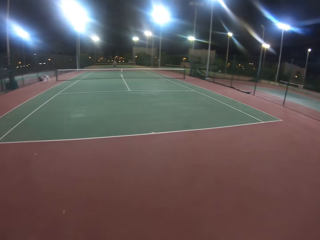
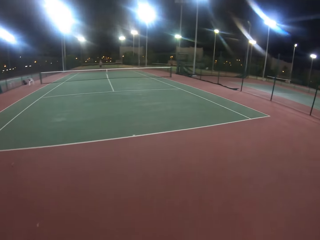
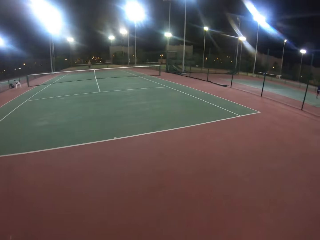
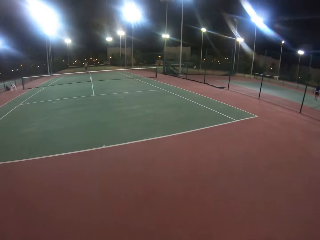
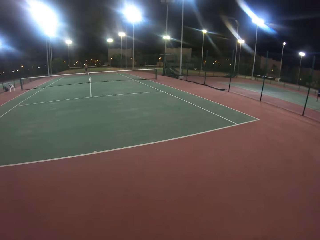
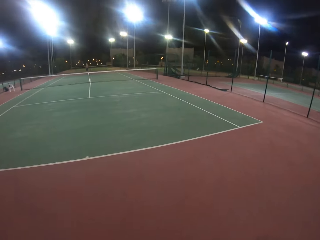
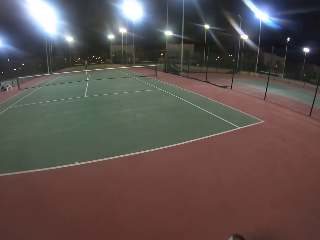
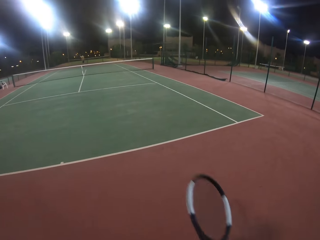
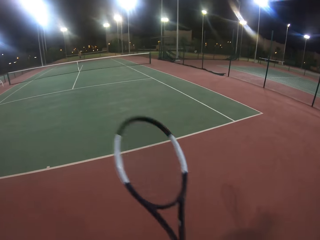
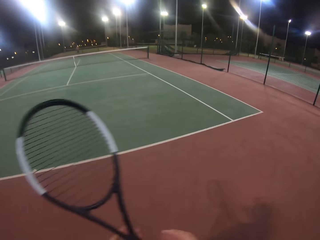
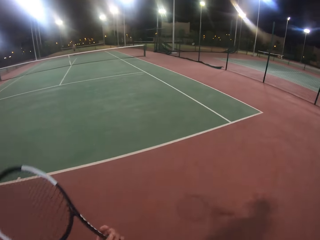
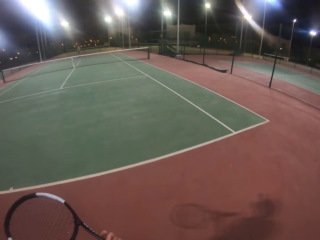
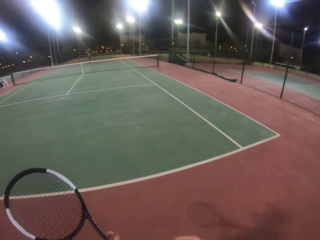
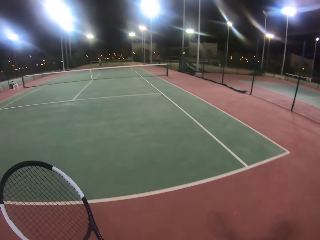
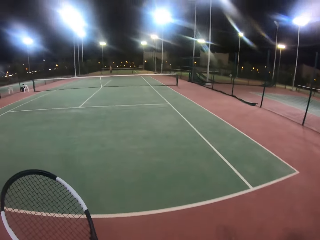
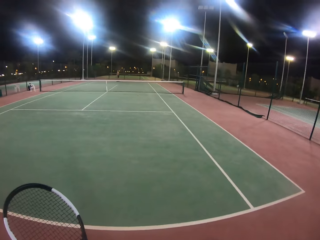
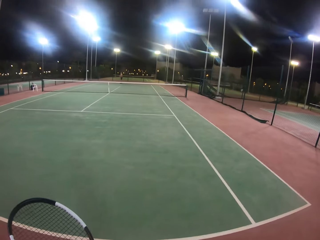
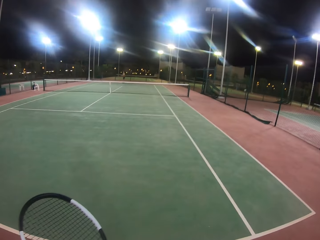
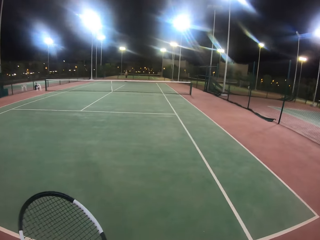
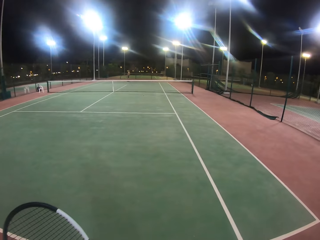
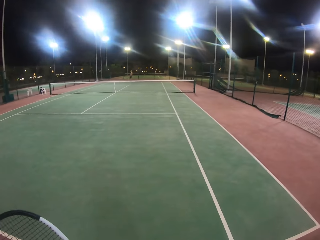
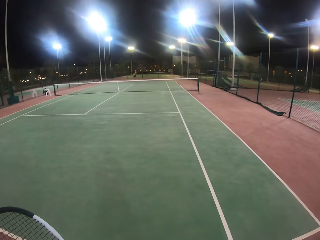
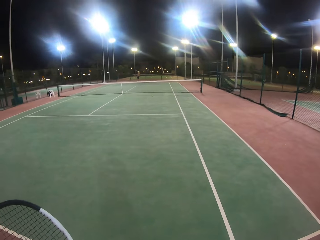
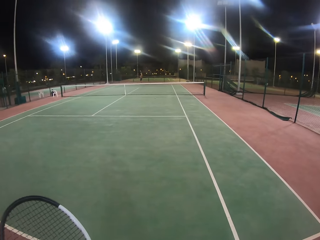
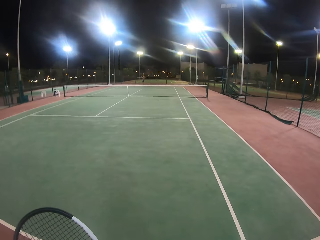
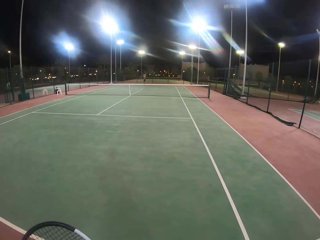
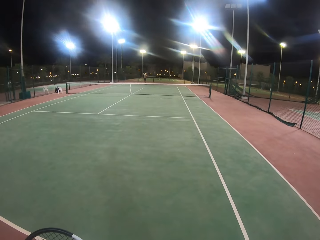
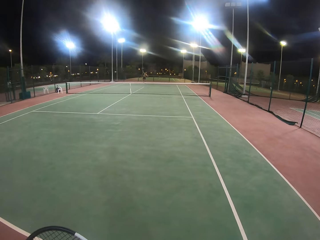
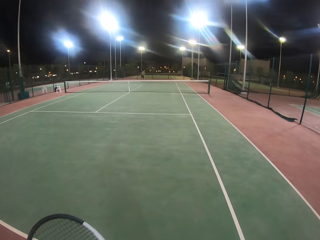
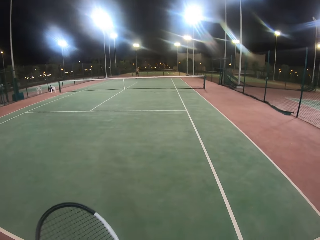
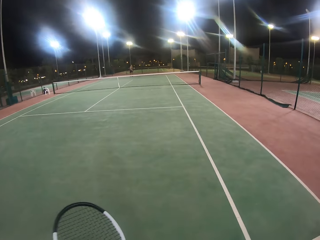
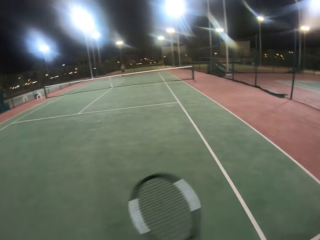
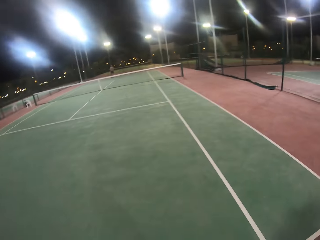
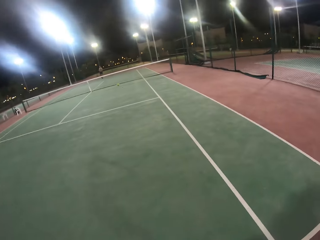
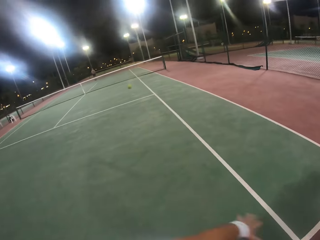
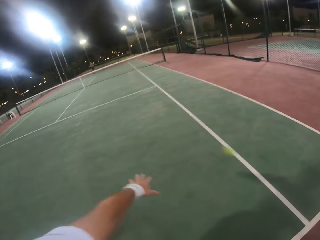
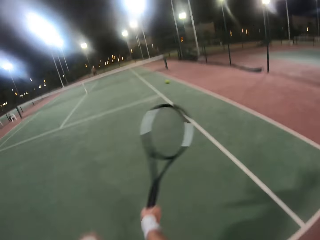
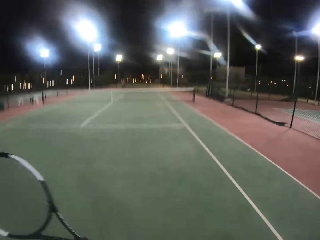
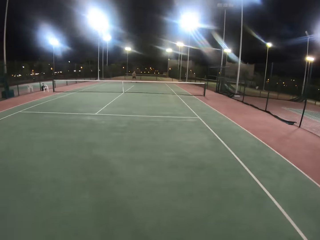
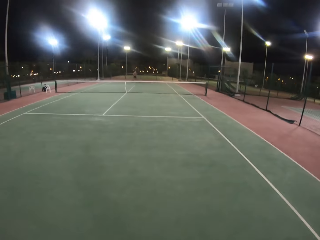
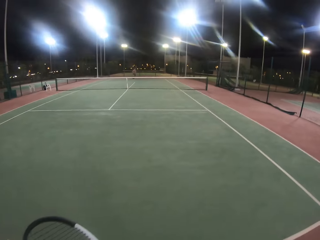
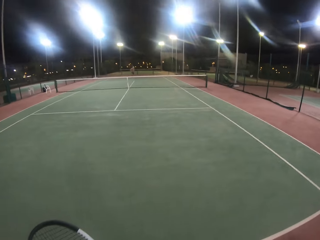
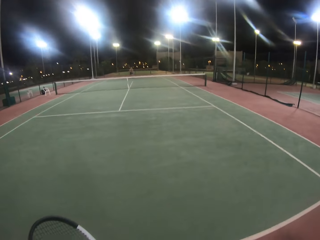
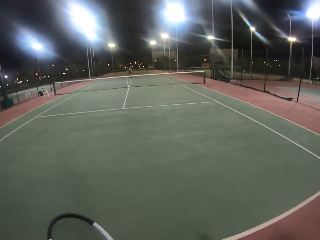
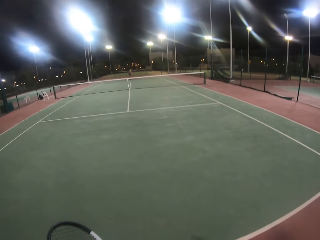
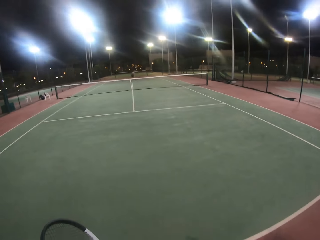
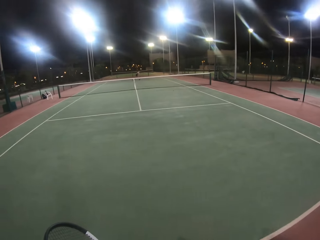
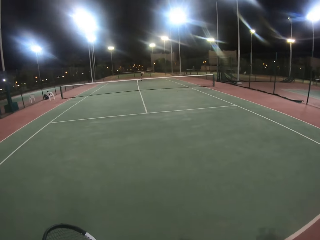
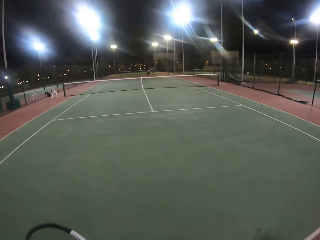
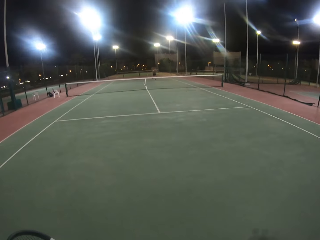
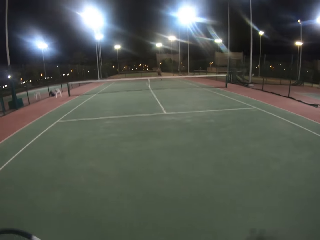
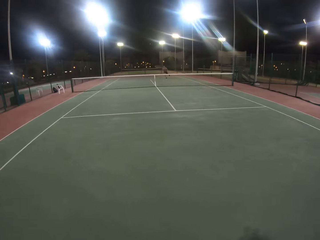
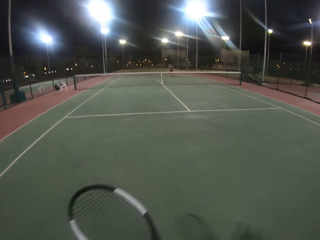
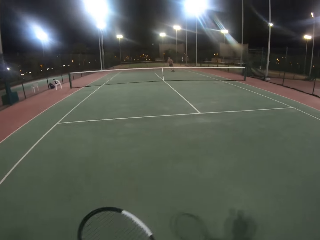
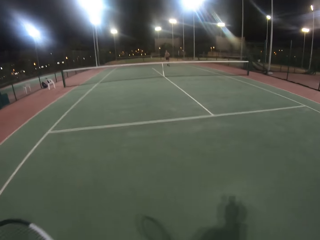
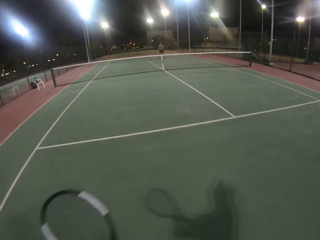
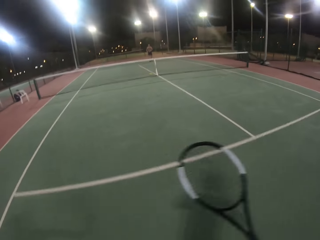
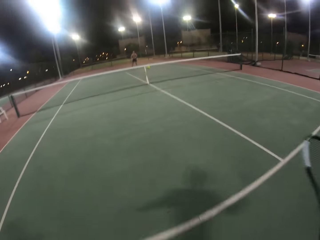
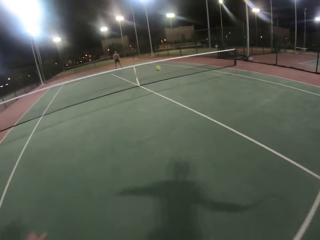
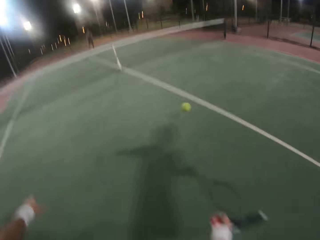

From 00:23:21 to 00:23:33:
The camera wearer moves across the tennis court. They walk in the badminton court. They swing the racket with both hands. They move across the tennis court. A man hits the ball with the racket. The camera wearer swings the racket and hits the ball with the racket. They move across the tennis court. The man hits the ball with the racket.

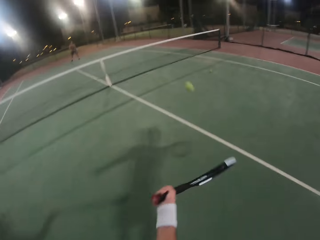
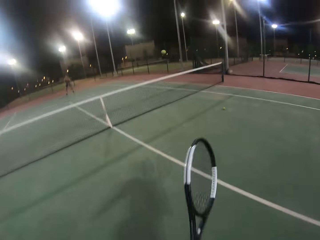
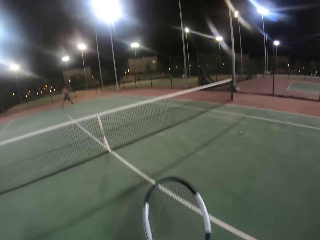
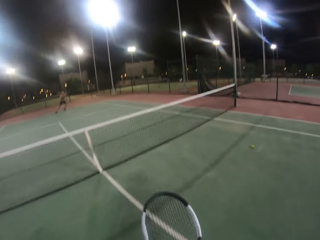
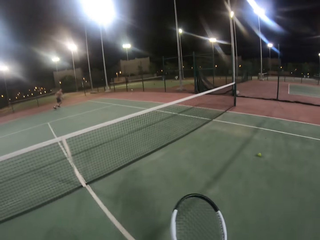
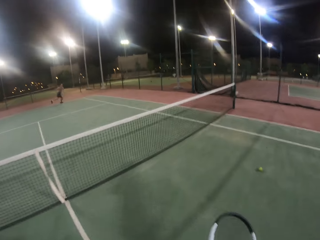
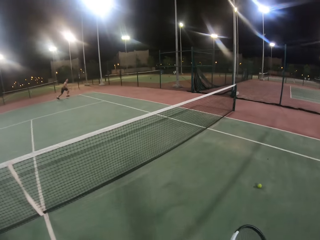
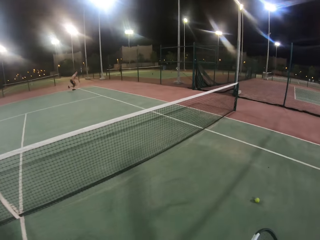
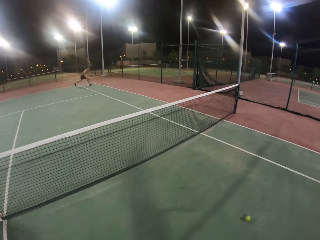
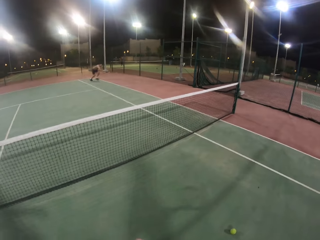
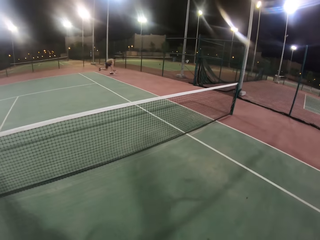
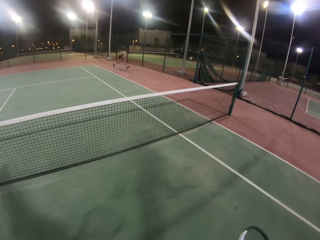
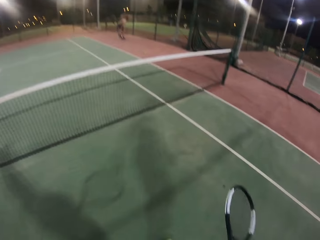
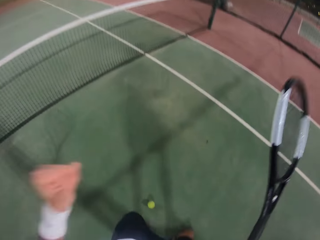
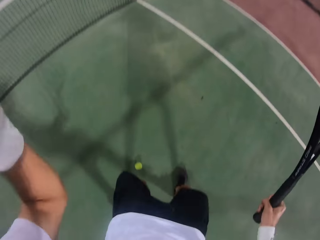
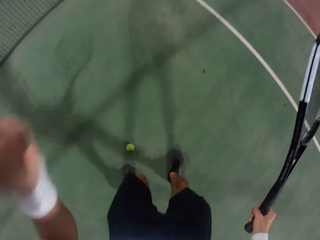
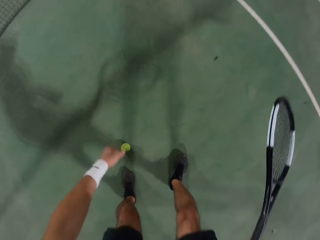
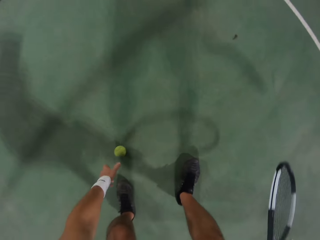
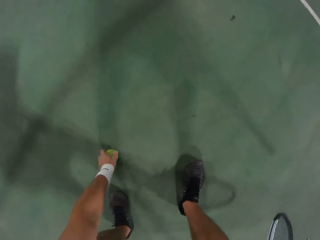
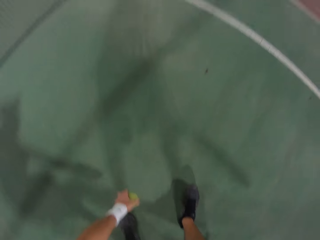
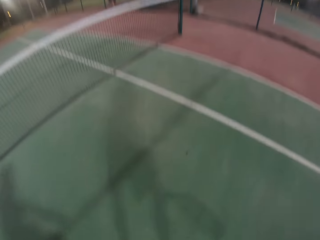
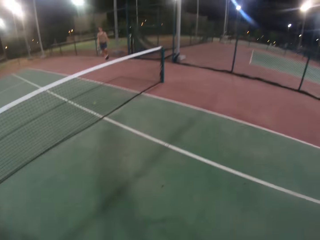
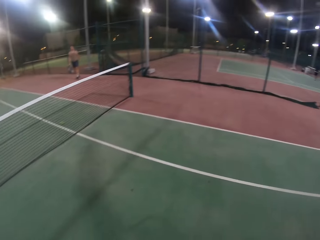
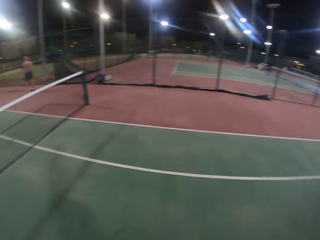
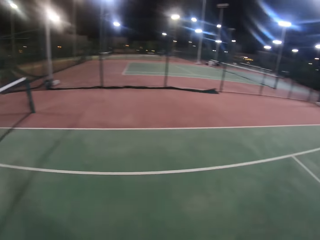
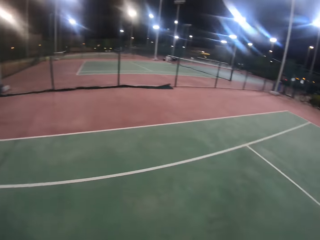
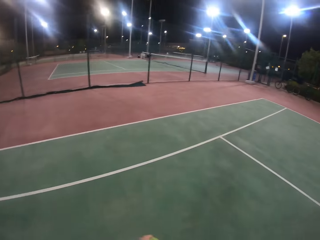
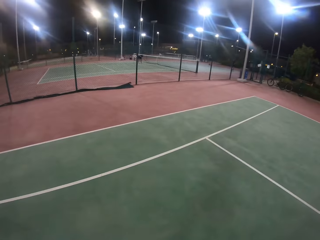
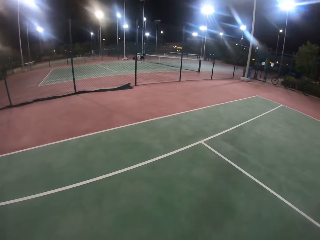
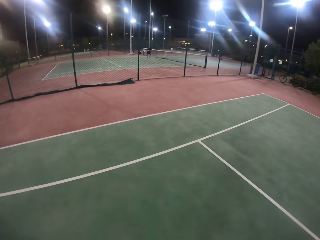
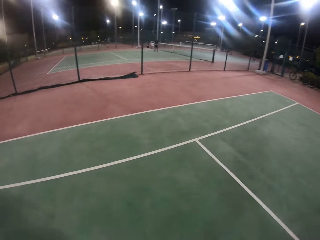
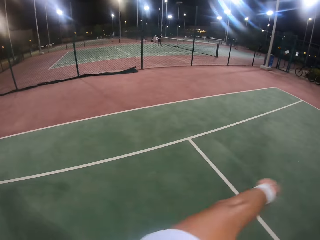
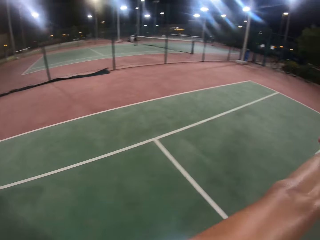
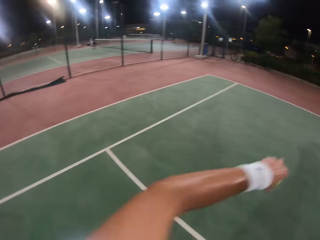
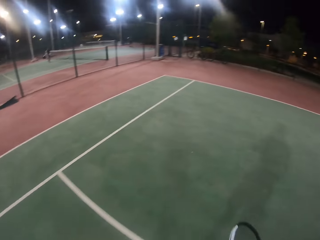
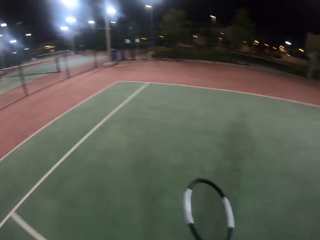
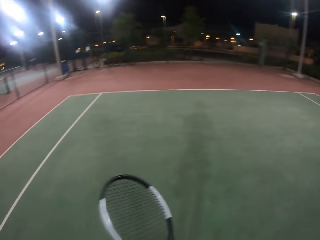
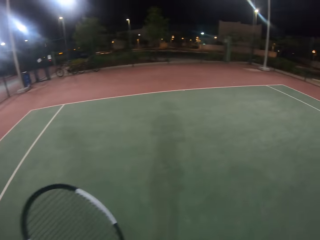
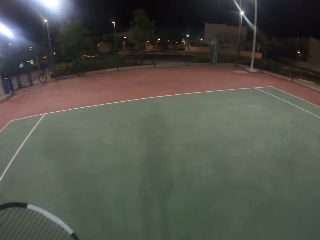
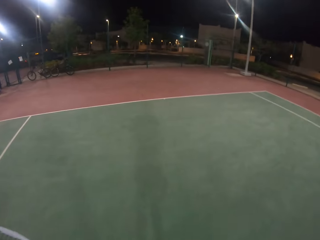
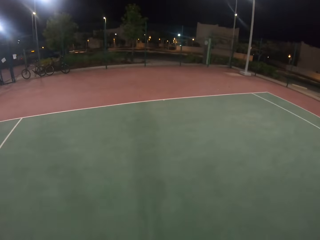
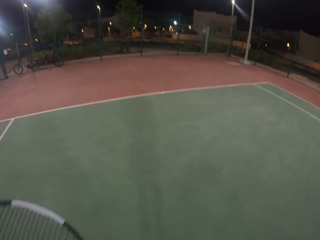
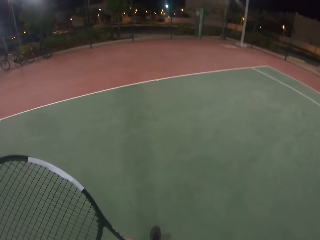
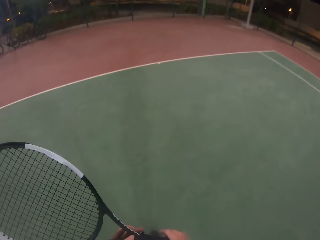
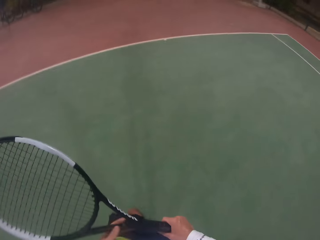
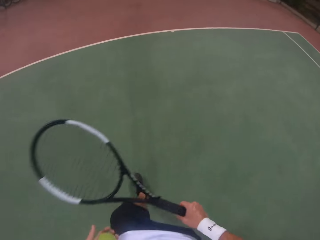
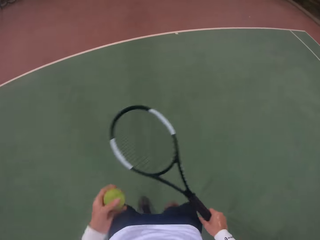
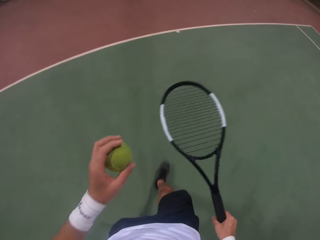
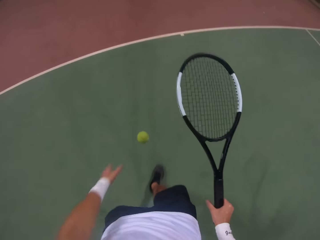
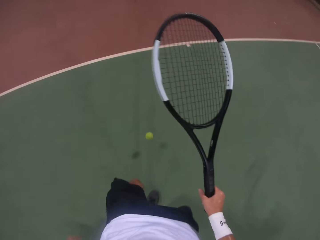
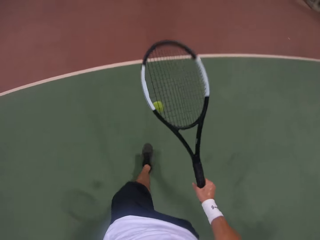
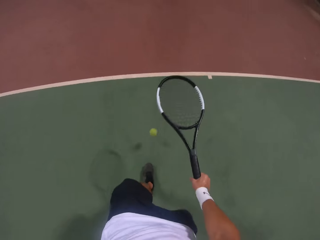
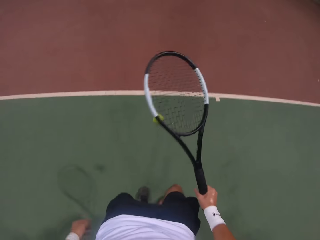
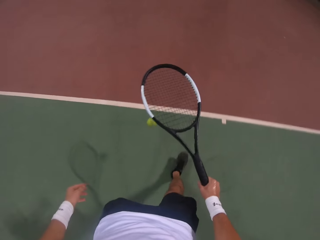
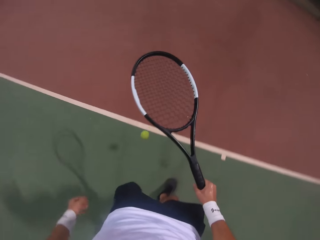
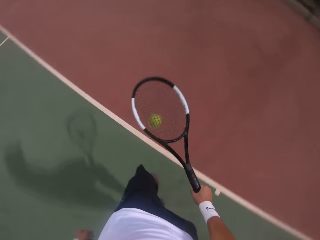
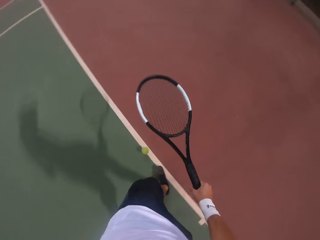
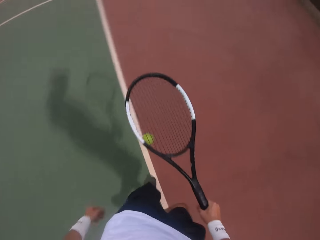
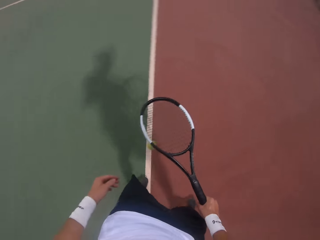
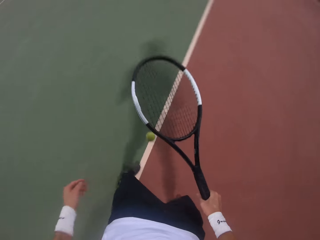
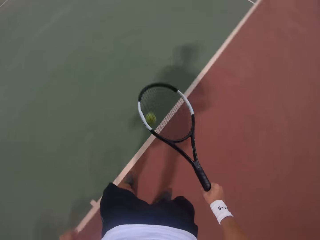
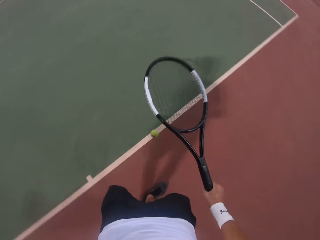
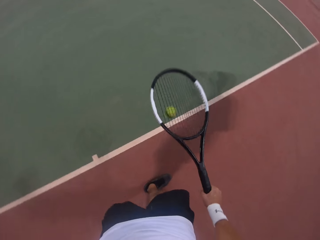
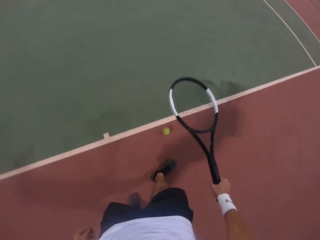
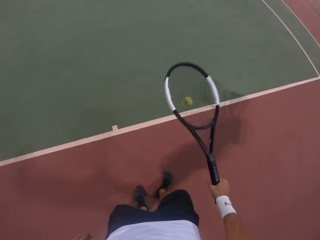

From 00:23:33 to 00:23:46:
The camera wearer hits the ball with the racket. He moves around the court. A man hits the ball with the racket. The camera wearer stretches his left hand. He holds the ball with his left hand. He picks up the ball from the ground. He stands. He walks inside the tennis or badminton court. He stretches his left hand. He swings the racket with his right hand. He walks in the tennis court. He holds the ball with his left hand. He bounces the ball with the racket.
